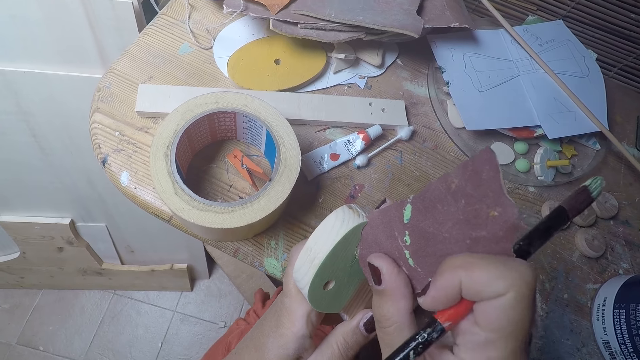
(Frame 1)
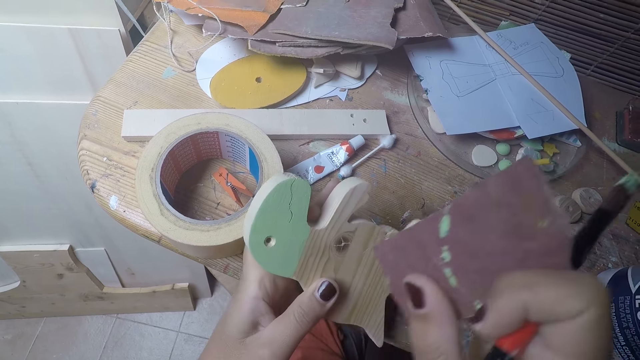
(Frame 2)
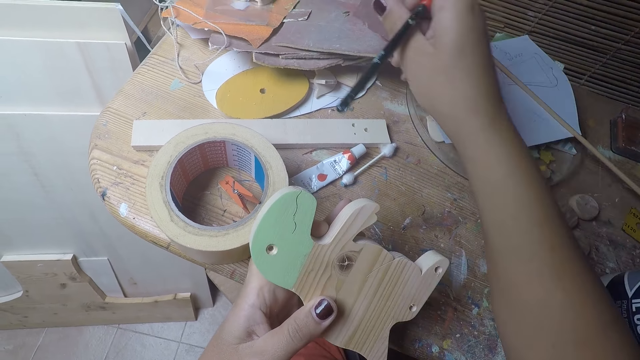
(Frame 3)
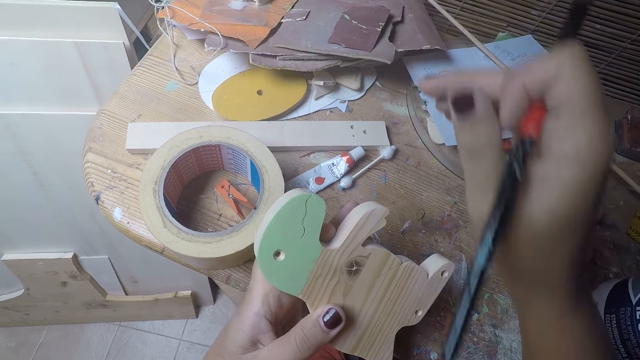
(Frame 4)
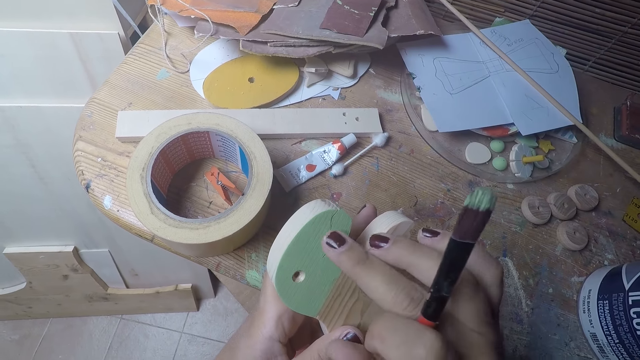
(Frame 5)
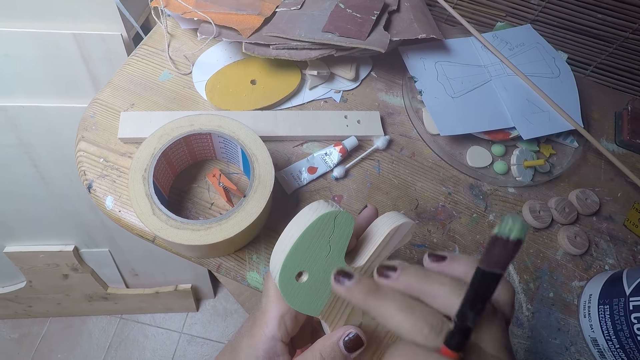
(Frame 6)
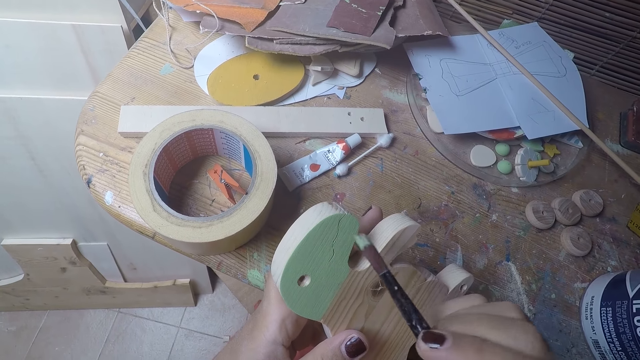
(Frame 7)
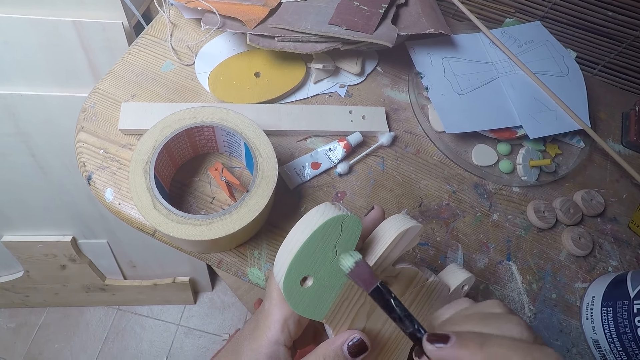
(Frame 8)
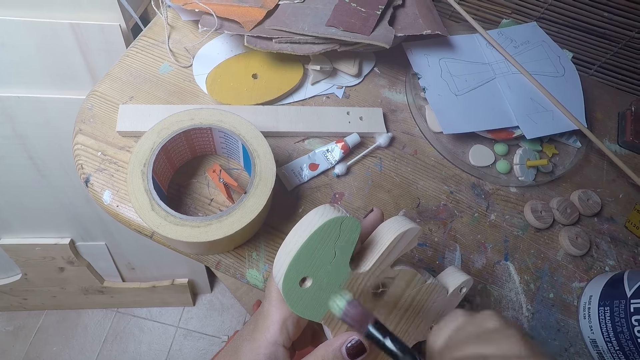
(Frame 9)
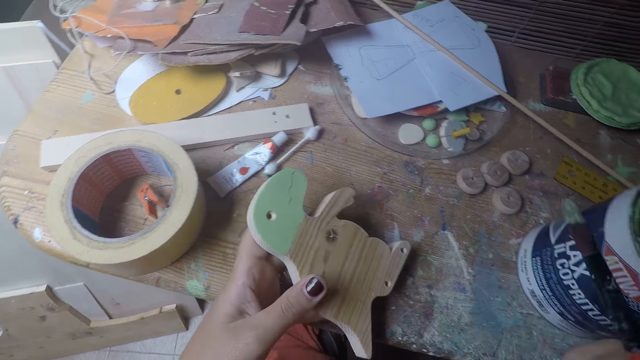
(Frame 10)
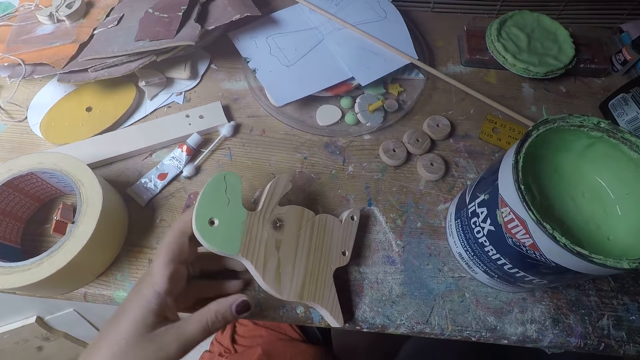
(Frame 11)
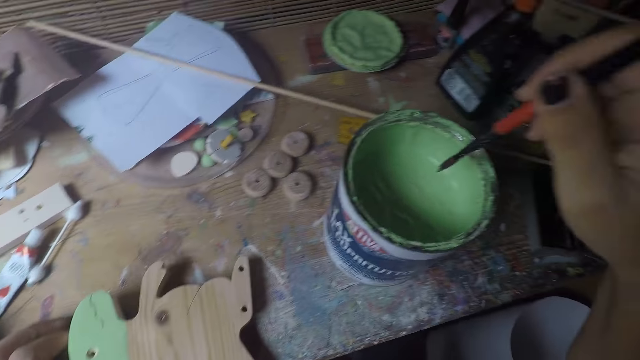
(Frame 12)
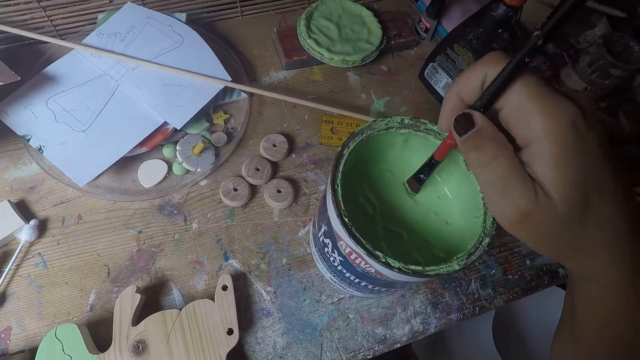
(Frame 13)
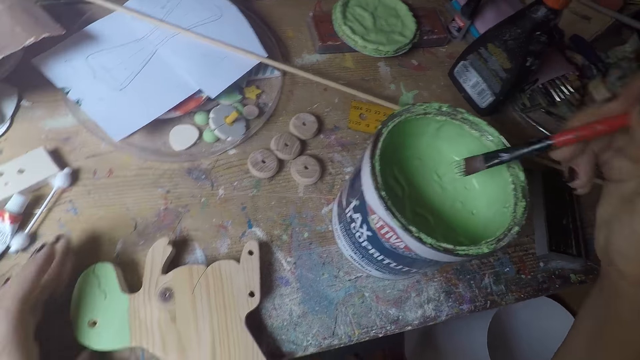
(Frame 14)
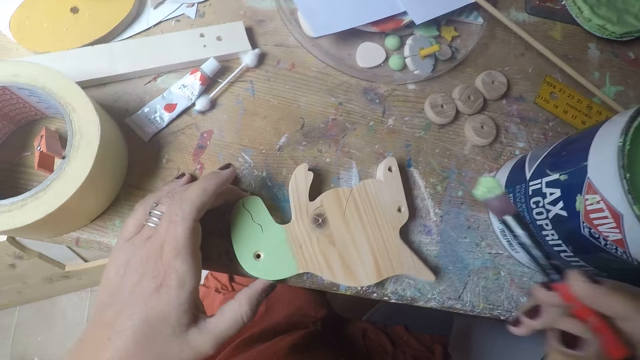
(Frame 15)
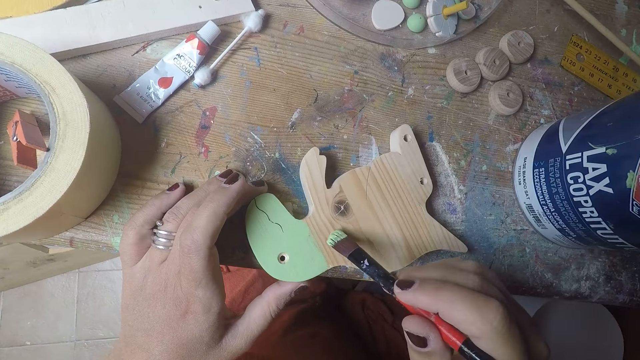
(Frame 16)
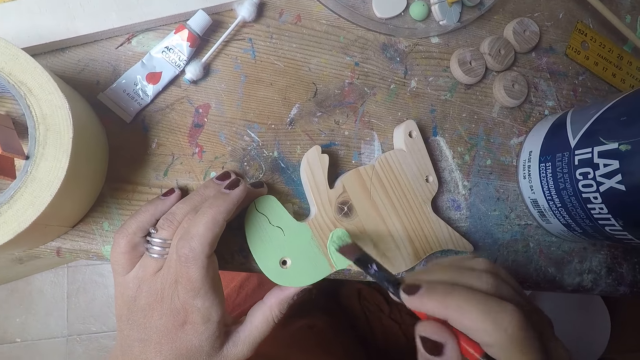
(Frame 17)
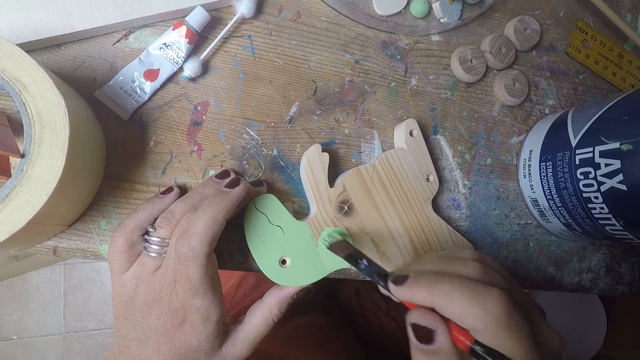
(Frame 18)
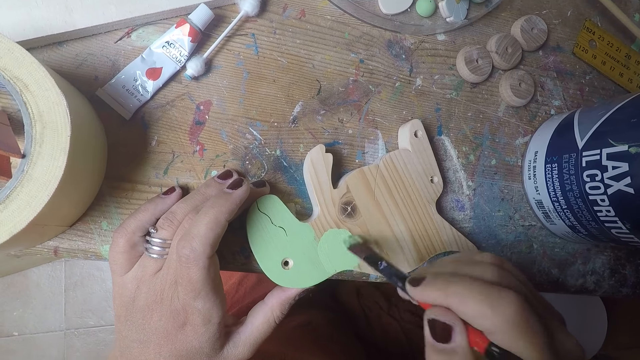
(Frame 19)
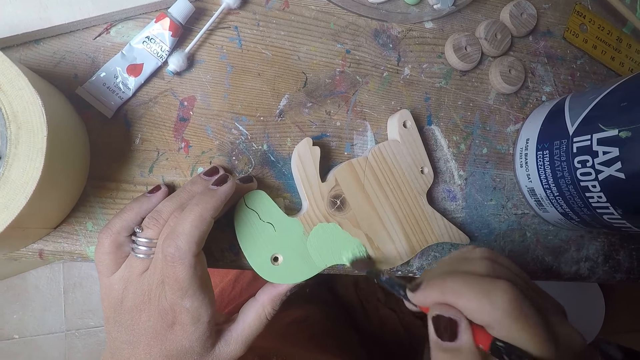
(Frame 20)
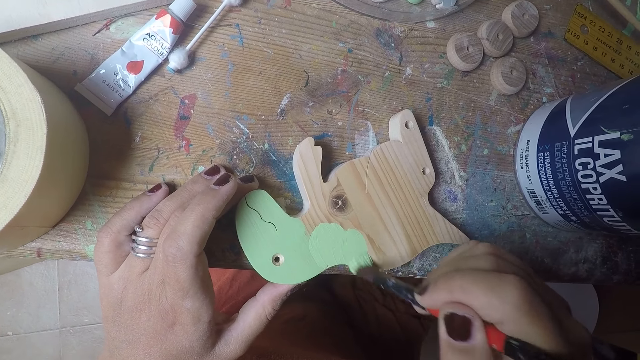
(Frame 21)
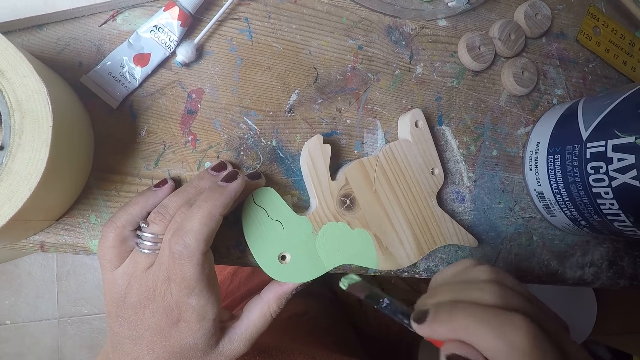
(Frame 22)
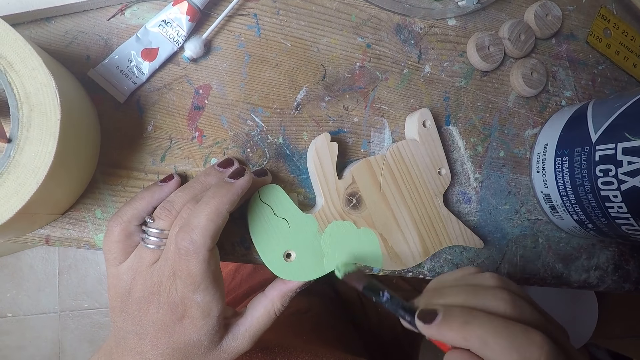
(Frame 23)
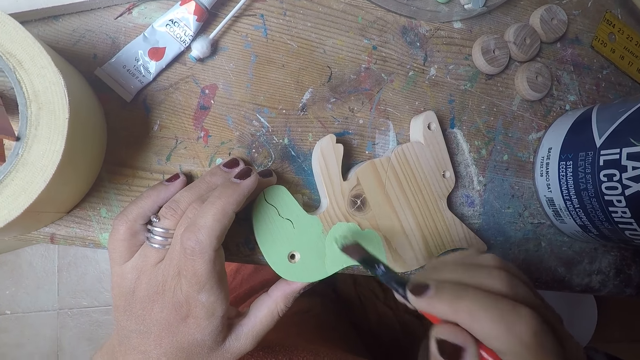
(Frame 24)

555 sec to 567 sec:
The camera wearer removes the sandpaper from the dinosaur curve. She drops the sandpaper in her right hand on the pile of sandpapers on the table. She cleans the wood shaped dinosaur with her right finger. She brushes on the wood shaped dinosaur with the brush in her right hand. She places the wood shaped dinosaur in her left hand on the table. She dips the brush in her right hand in a paint bucket on the table. She removes the paint brush from the paint. She paints the wood shaped dinosaur with the brush in her right hand.

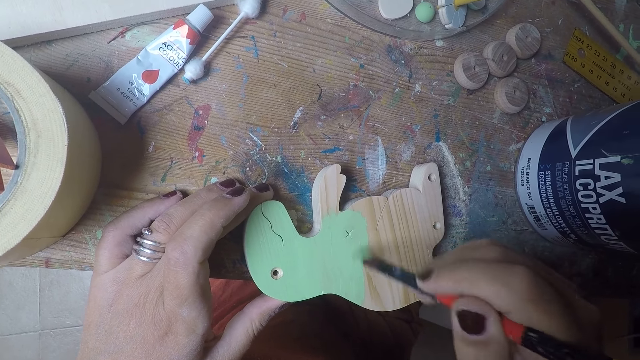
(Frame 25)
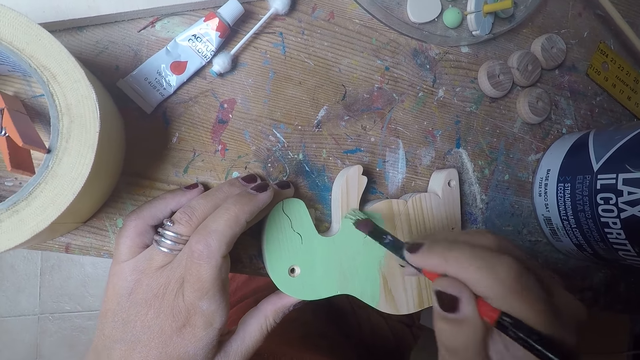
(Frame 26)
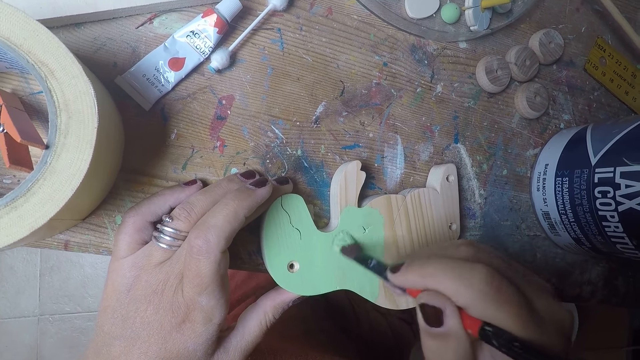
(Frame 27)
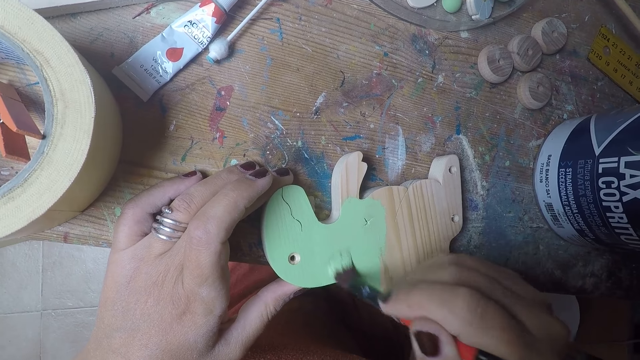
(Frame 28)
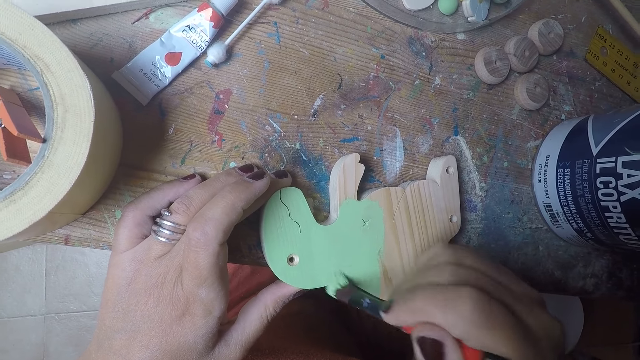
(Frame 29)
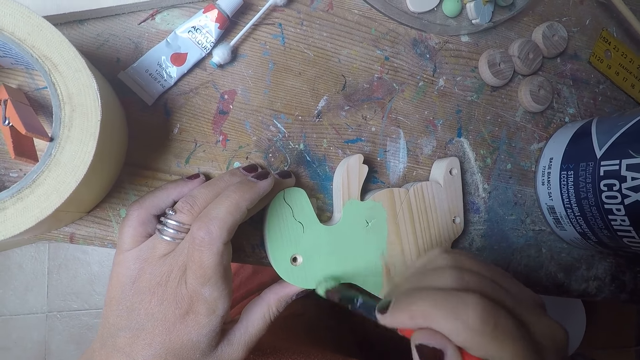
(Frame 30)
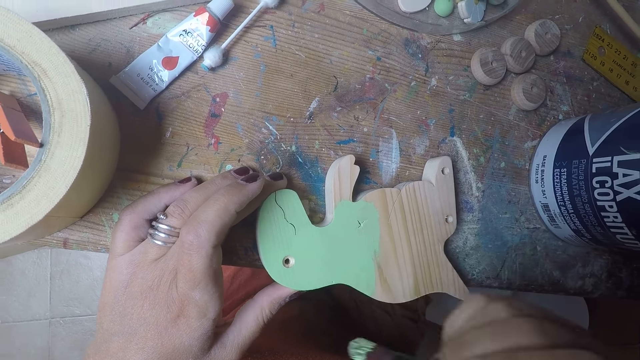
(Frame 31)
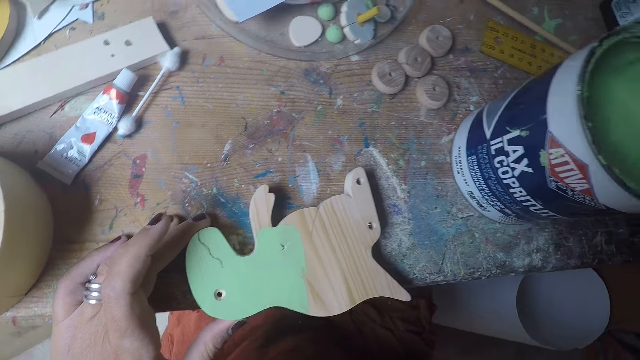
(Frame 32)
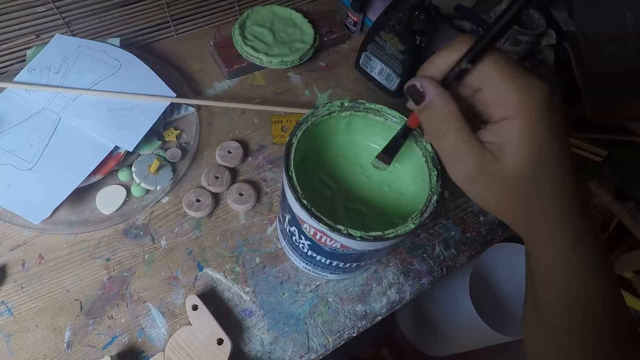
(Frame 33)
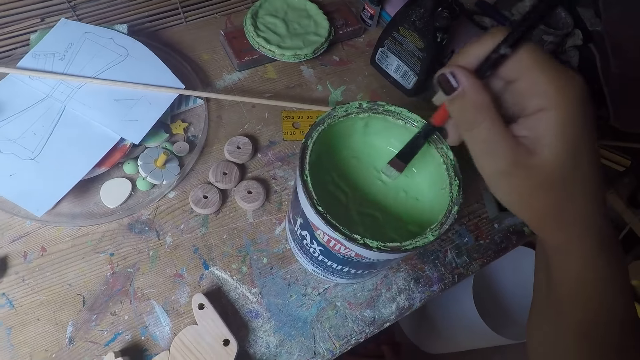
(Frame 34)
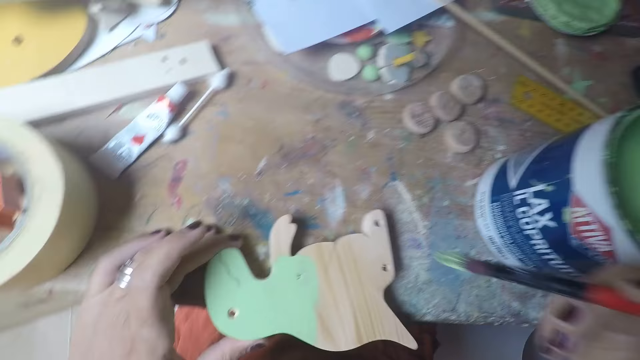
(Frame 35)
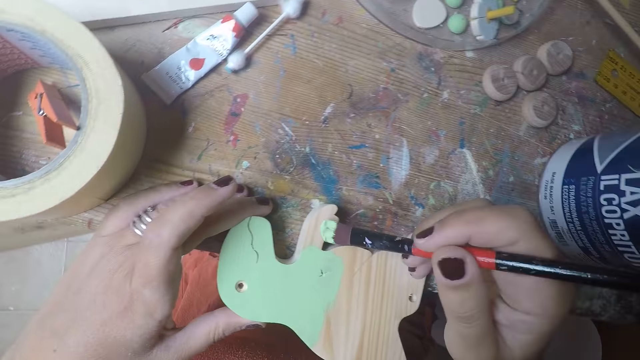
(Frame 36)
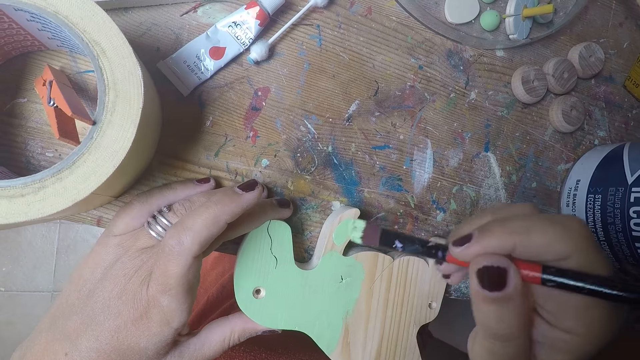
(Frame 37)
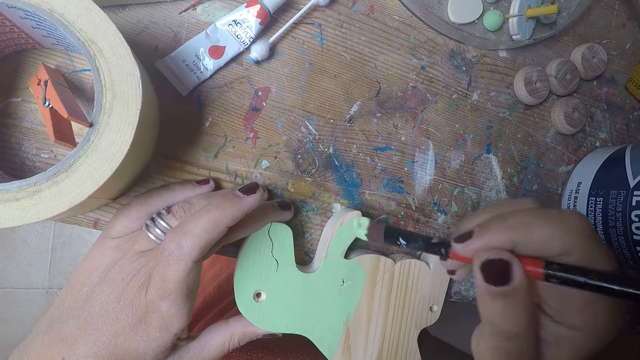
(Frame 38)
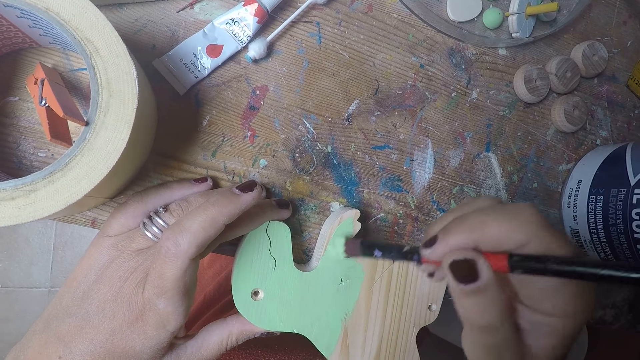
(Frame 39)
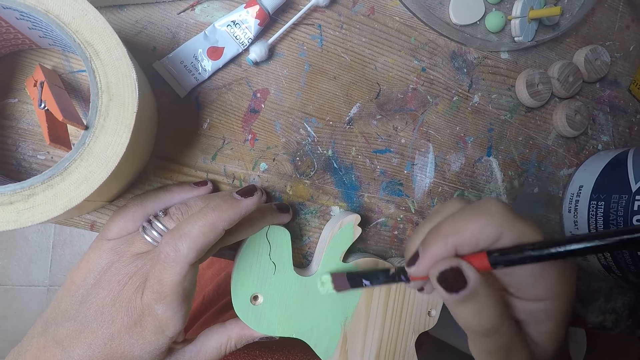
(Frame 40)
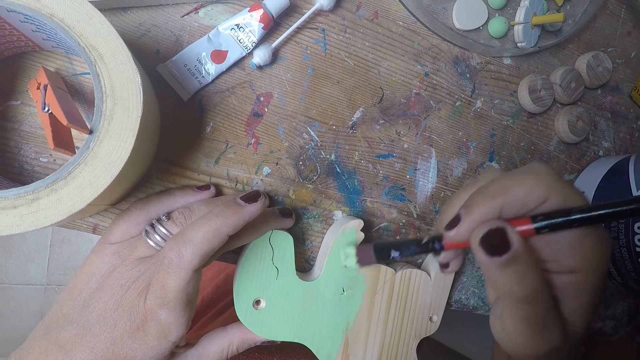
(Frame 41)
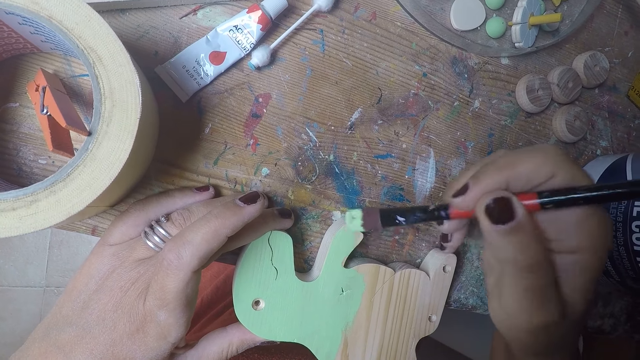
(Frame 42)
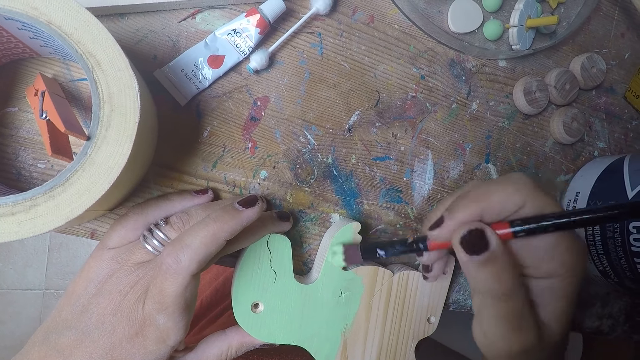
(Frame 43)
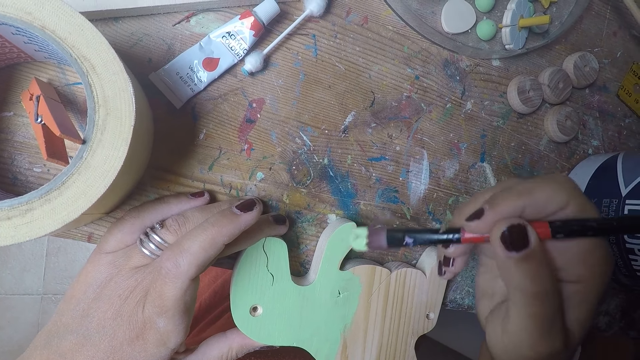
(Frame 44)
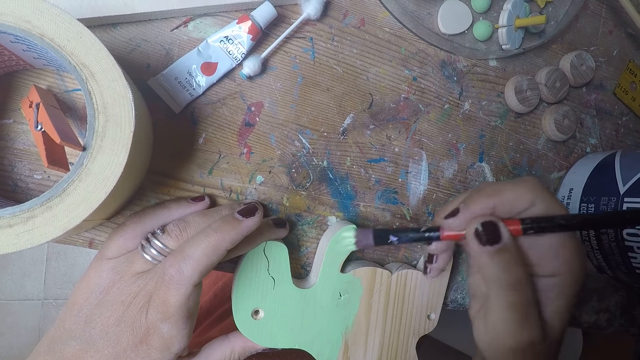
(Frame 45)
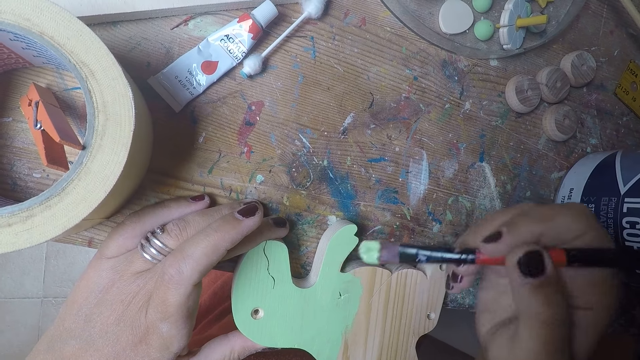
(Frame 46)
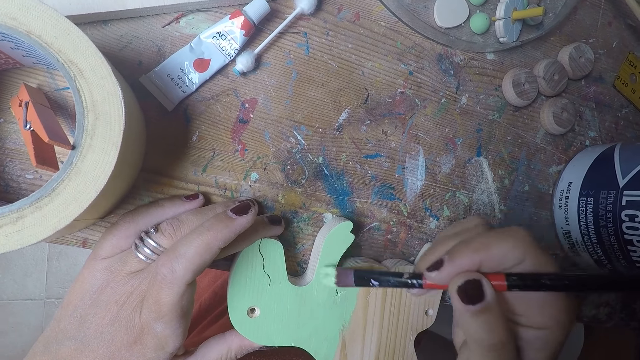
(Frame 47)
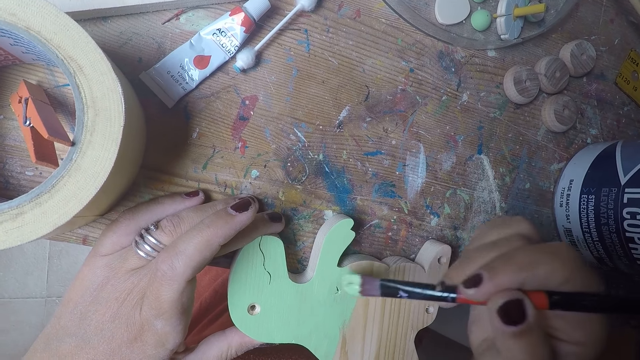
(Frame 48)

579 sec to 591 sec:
The camera wearer stops painting. She dips the brush in her right hand in the paint bucket on the table. She removes the paint brush from the paint. She paints the wood shaped dinosaur with the brush in her right hand.
